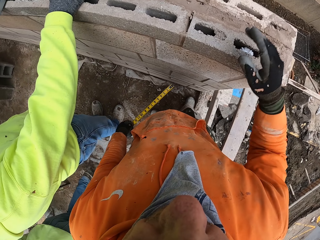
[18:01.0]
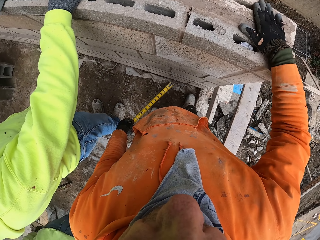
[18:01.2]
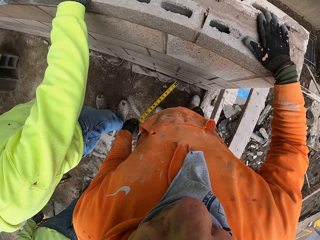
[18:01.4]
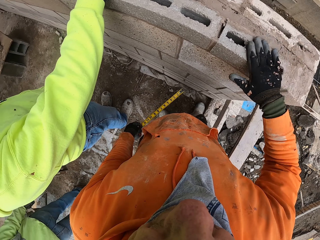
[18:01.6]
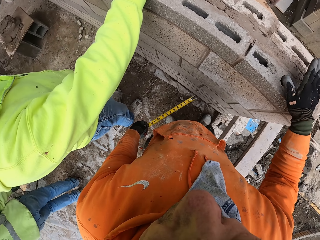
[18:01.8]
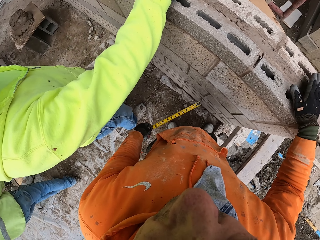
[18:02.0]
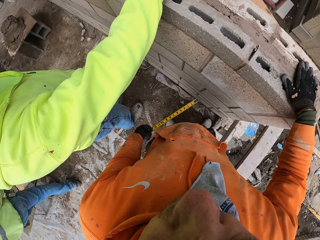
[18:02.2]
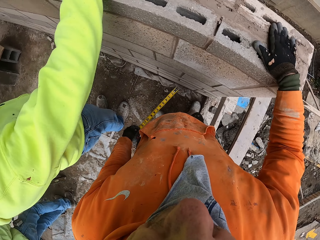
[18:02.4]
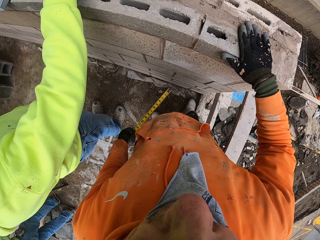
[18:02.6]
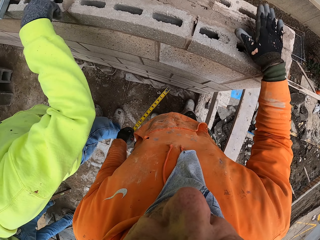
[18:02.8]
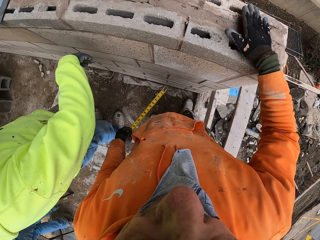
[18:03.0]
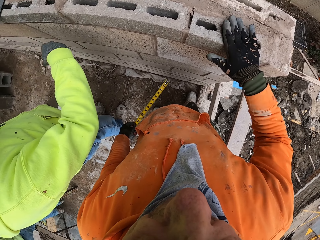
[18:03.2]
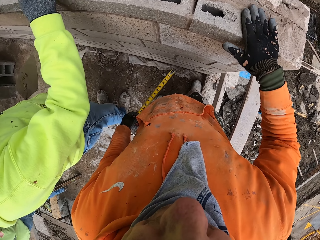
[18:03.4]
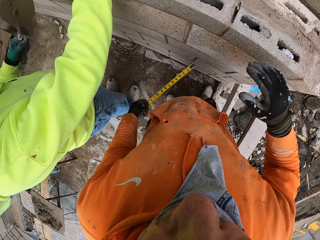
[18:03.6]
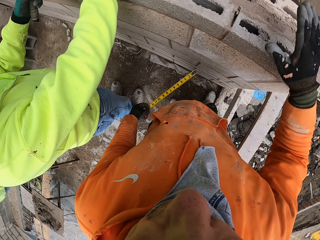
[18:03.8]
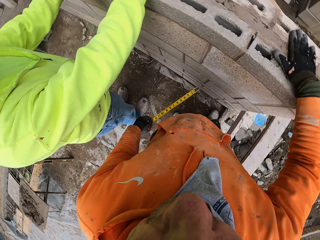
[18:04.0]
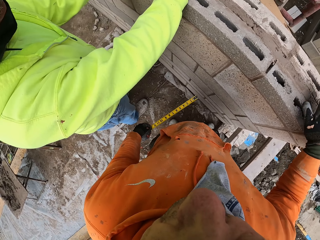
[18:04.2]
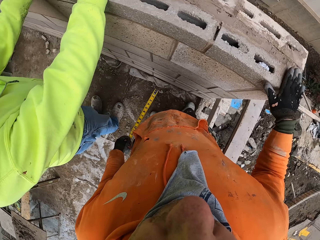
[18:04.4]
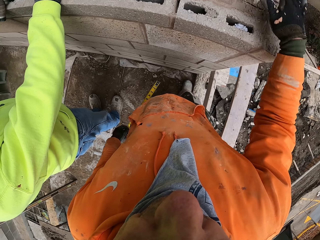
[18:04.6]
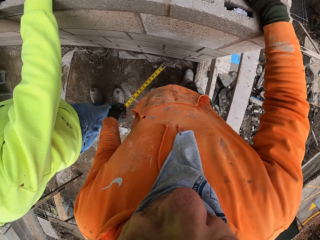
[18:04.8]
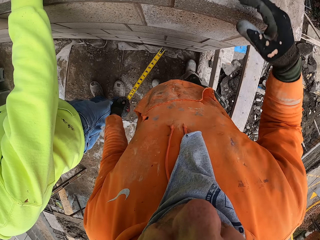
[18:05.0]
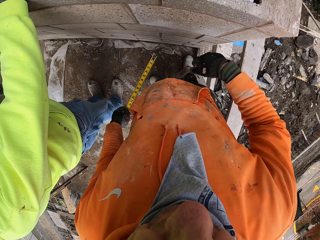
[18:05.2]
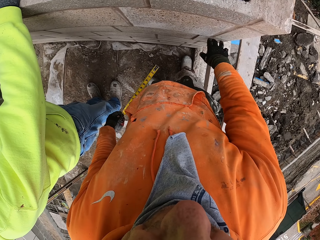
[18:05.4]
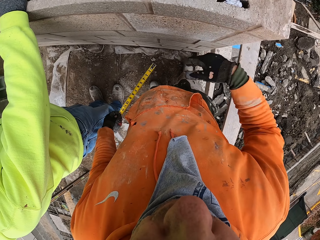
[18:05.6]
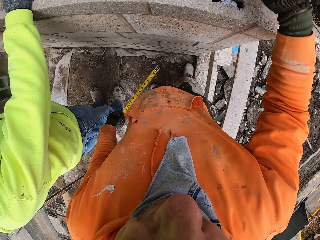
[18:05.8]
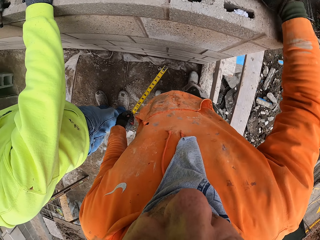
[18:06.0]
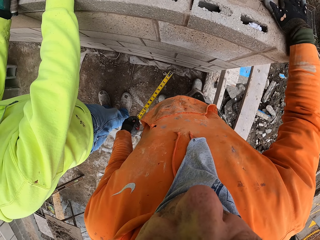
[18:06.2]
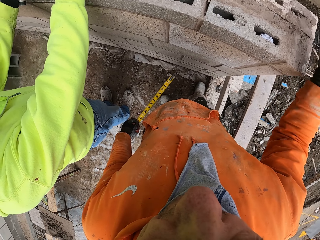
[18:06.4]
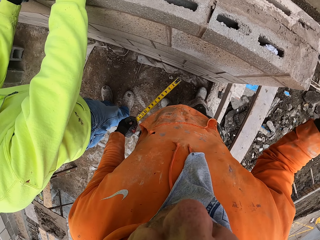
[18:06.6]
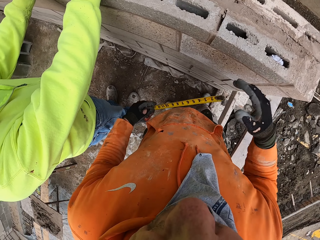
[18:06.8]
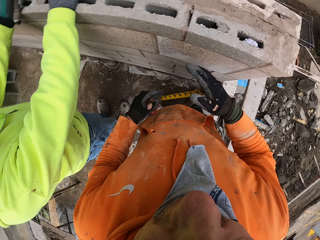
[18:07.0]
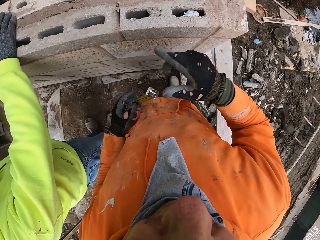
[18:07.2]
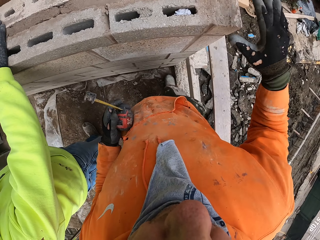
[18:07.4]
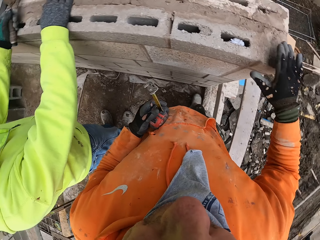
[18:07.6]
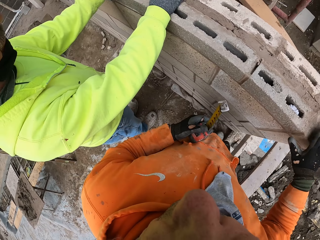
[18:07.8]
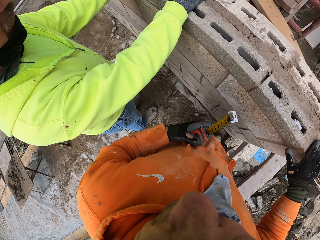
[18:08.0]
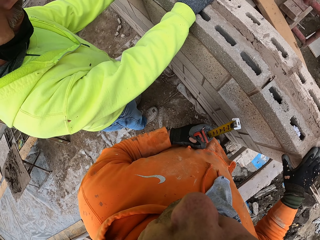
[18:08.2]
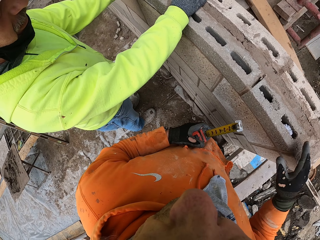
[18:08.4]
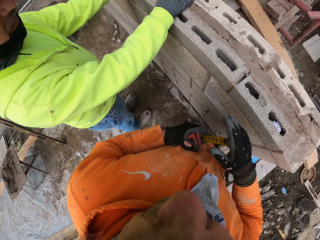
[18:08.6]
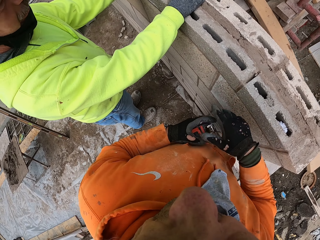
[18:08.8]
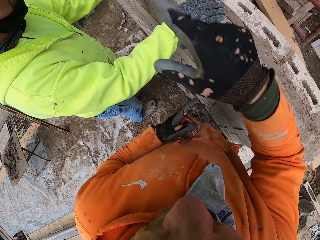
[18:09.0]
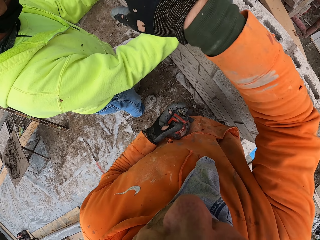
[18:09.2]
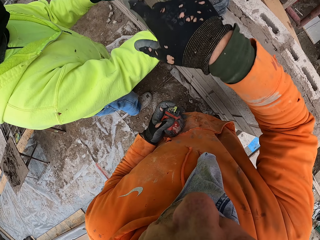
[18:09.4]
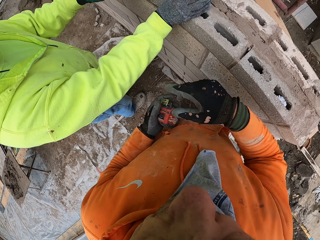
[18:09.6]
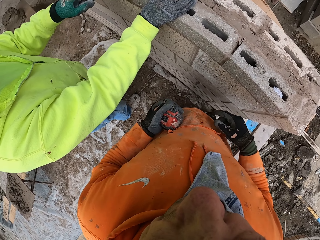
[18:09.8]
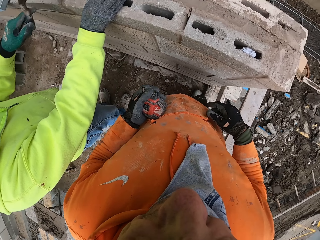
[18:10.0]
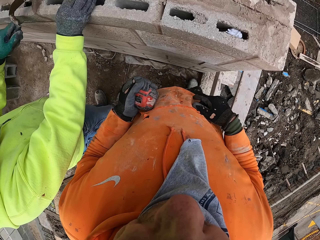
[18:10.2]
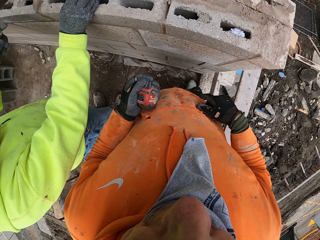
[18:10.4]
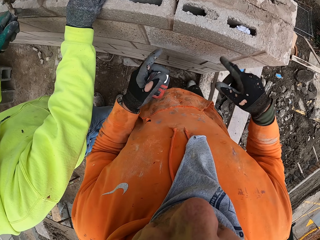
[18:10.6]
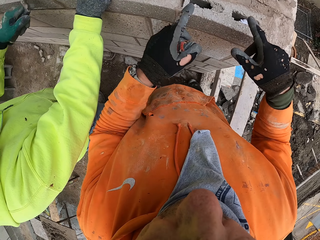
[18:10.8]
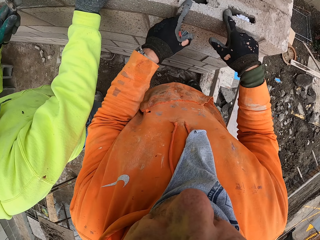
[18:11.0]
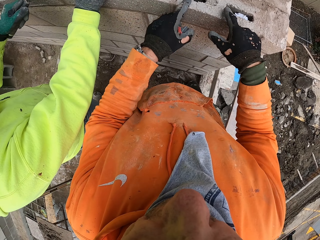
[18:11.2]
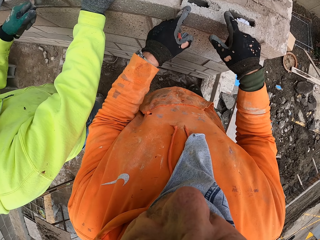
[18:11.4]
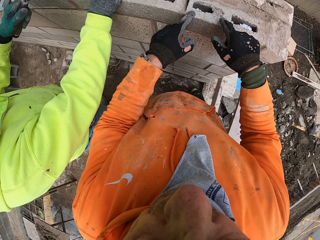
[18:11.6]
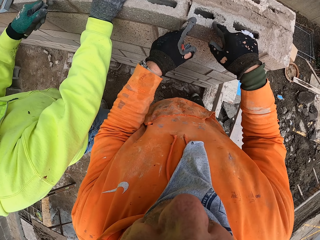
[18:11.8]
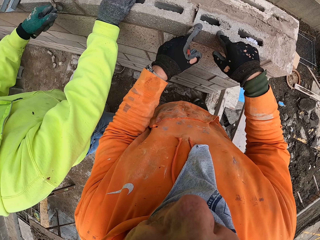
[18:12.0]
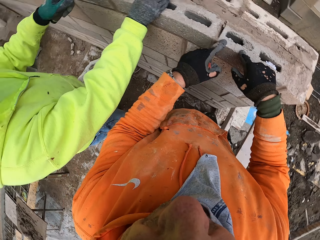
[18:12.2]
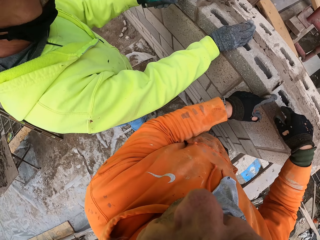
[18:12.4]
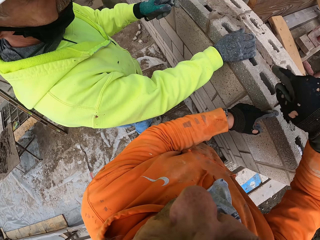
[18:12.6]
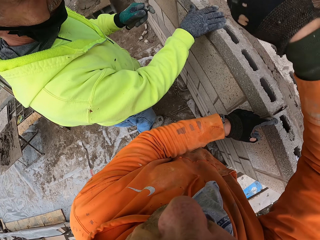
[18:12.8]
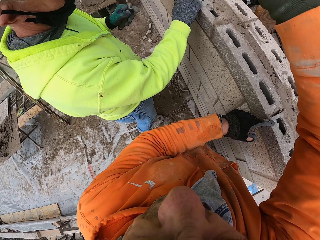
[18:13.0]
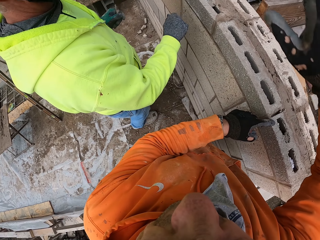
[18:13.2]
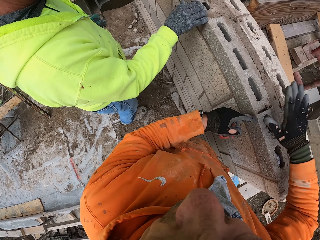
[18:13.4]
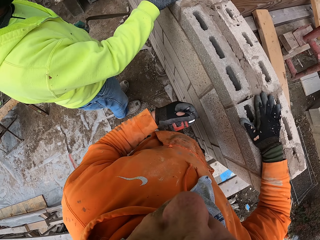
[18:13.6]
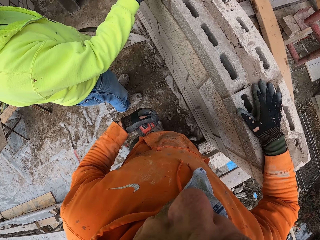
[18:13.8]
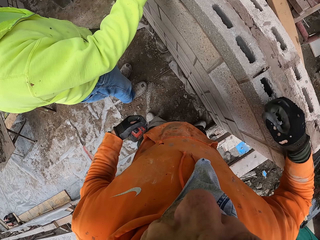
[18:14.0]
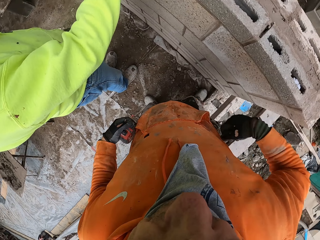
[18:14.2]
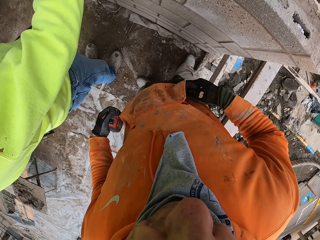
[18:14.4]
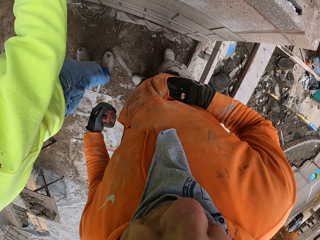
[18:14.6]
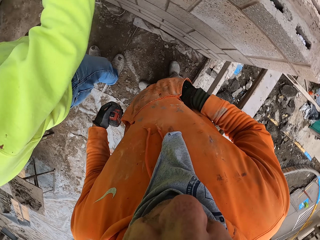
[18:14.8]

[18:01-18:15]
The camera wearer taps on a wall. A man taps on the wall. The camera wearer holds the wall, looks around a construction site, and taps on the wall. The man holds the brick. The camera wearer looks around the construction site, holds the wall, taps on the wall, folds the ruler, and looks around the construction site. The man talks to the camera wearer. The camera wearer points at the wall, looks around the construction site, looks at the wall, taps on the wall, and holds the wall. The man holds the wall. The camera wearer points at the wall.

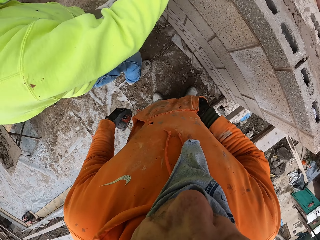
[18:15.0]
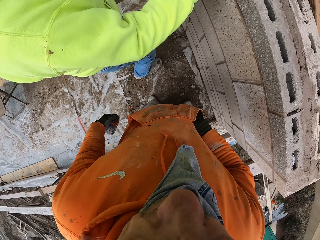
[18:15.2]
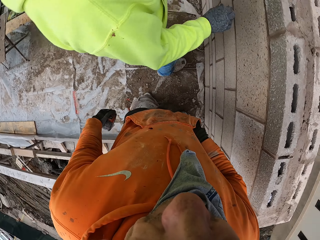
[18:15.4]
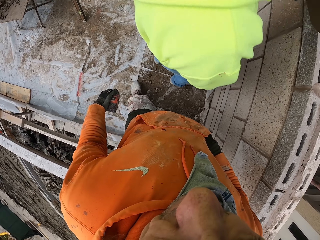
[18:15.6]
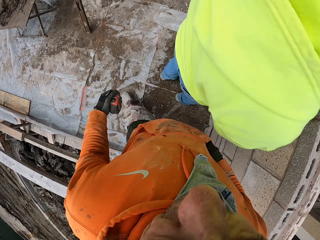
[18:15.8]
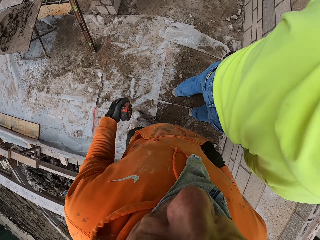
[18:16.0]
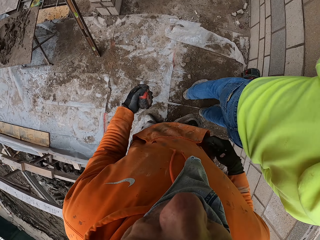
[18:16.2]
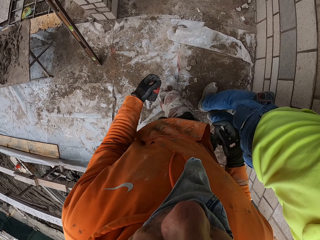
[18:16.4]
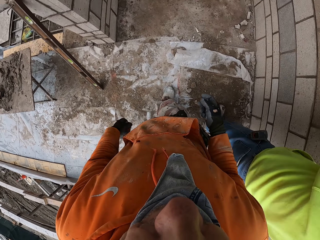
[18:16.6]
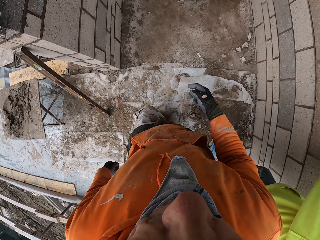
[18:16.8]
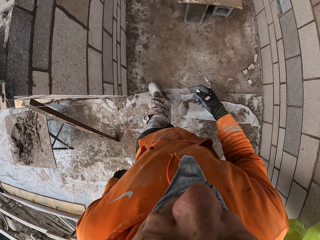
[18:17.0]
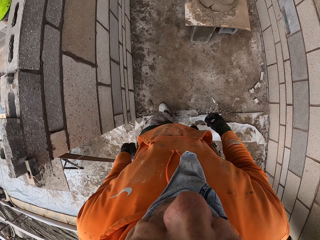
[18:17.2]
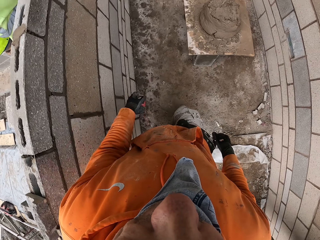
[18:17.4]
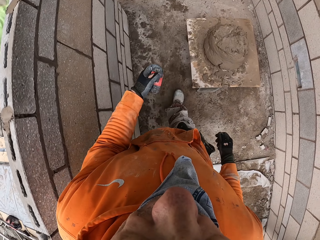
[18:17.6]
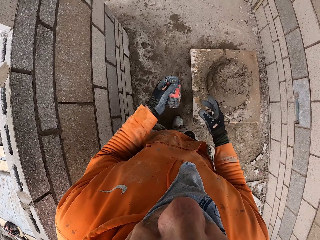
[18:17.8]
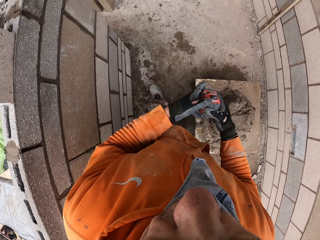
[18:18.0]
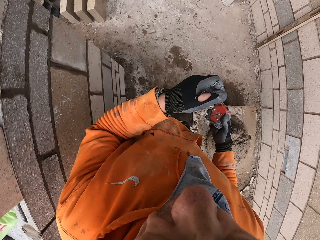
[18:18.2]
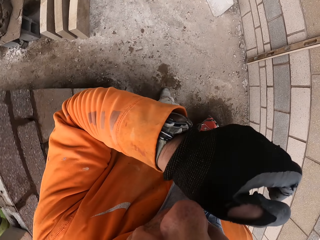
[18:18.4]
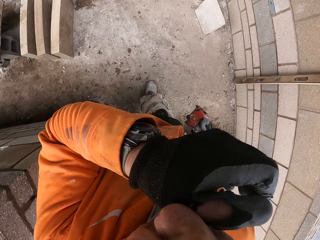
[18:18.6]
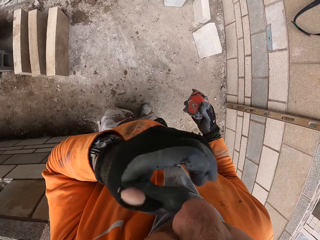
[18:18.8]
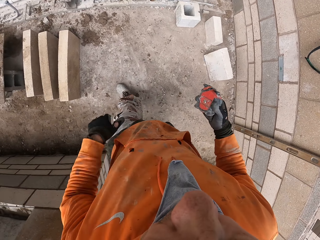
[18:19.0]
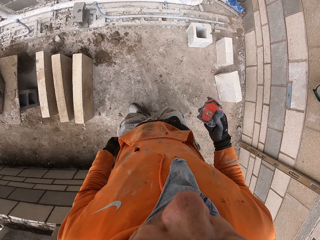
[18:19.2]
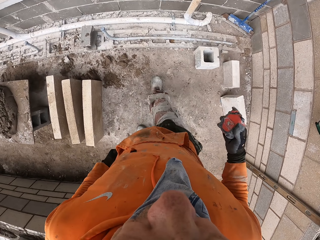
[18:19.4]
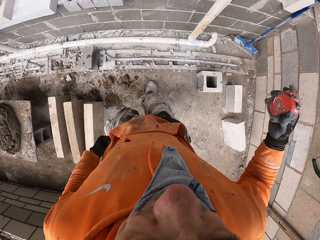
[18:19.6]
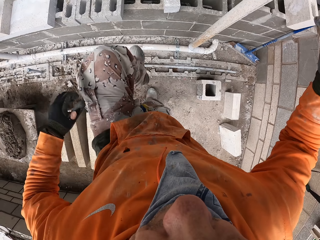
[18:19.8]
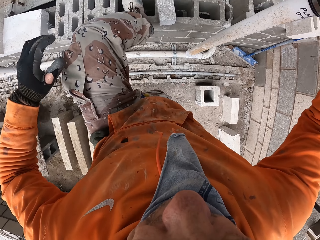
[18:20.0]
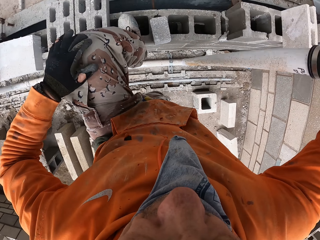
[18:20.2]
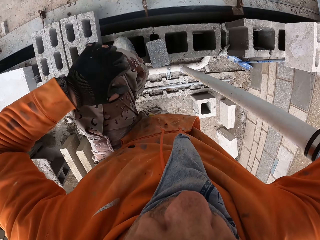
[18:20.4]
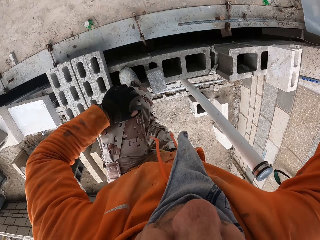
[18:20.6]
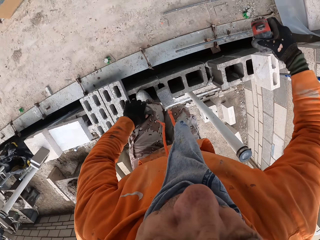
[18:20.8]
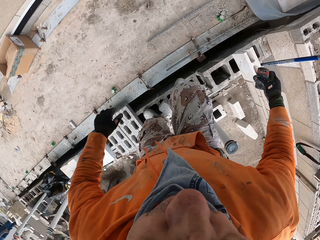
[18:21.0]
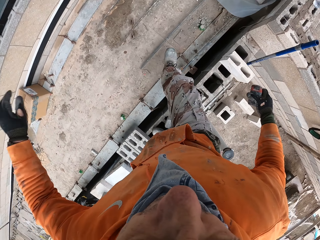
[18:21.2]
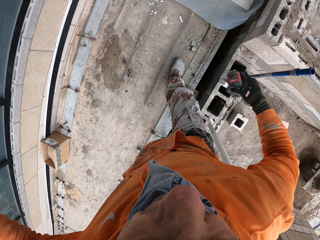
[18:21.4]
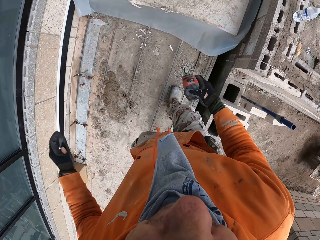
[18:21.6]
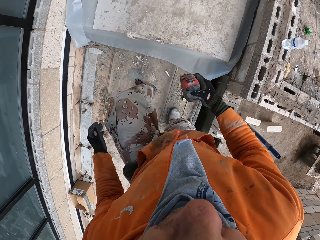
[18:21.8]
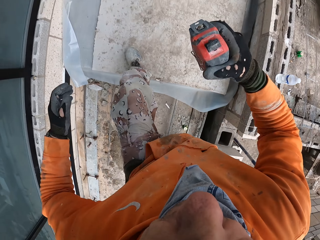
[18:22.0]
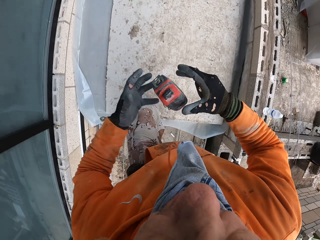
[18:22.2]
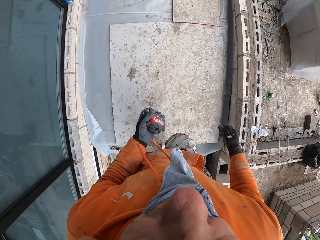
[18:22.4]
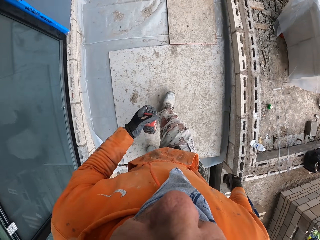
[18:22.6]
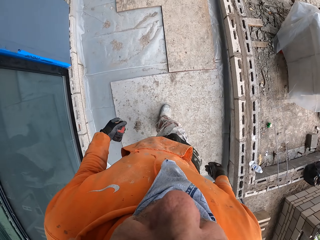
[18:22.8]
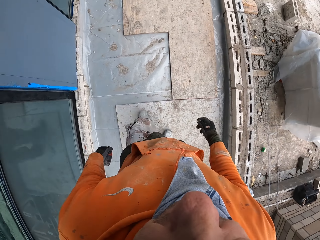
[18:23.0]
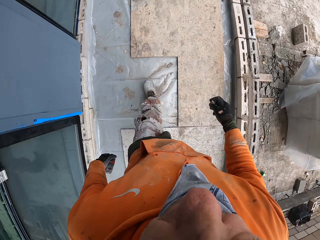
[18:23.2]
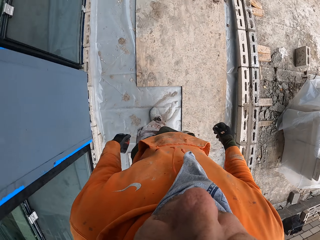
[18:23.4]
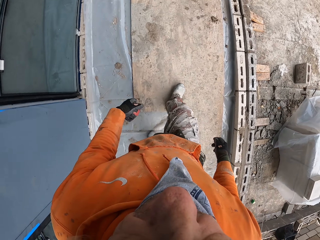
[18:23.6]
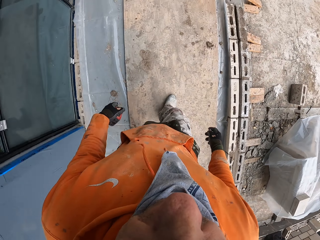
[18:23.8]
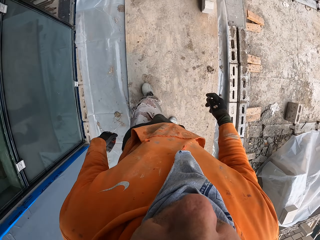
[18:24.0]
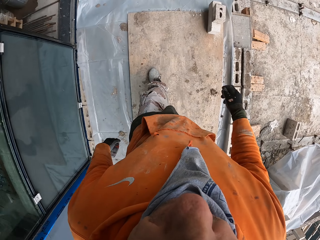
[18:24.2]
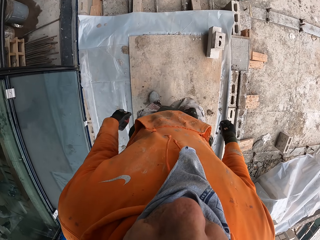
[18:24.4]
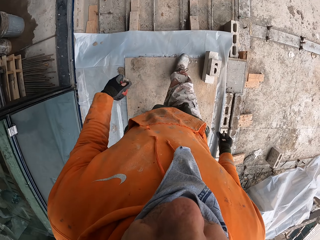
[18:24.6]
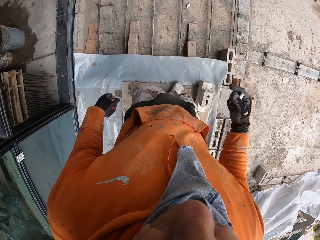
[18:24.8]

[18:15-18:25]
The camera wearer looks around a construction site. They look around the construction site again. They walk around the construction site, wipe the nose, walk around the building, climb on a wall, and walk around the construction site.
